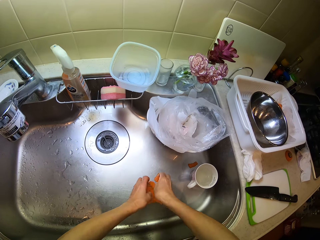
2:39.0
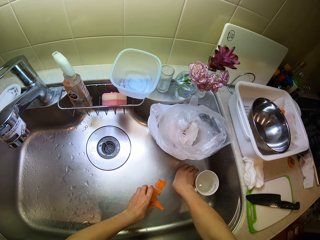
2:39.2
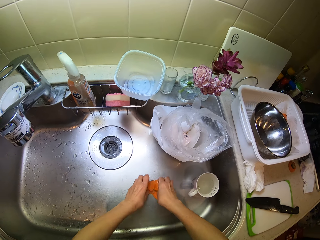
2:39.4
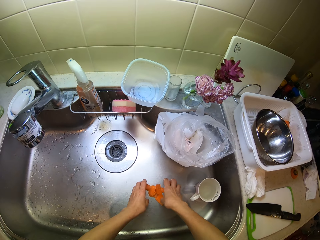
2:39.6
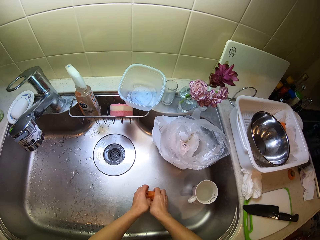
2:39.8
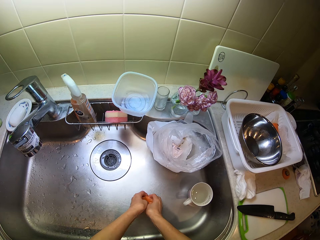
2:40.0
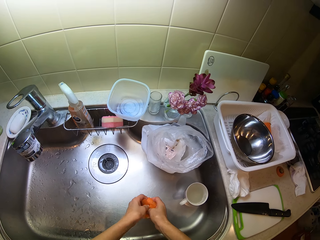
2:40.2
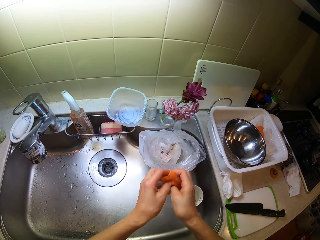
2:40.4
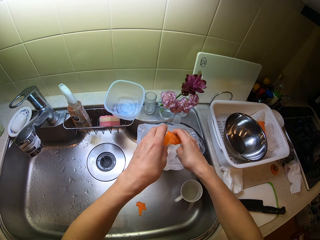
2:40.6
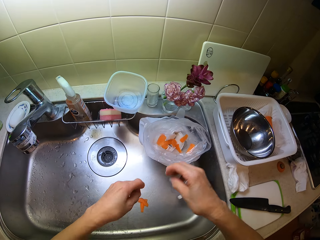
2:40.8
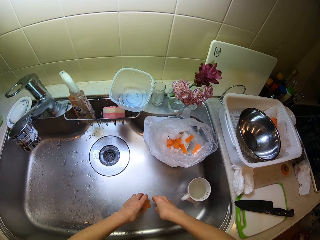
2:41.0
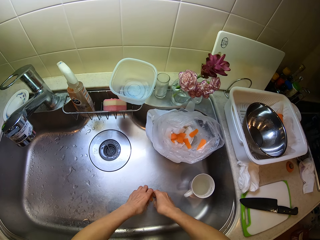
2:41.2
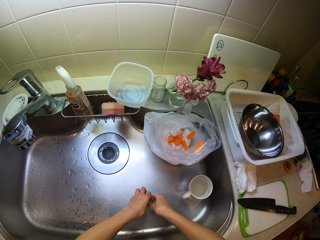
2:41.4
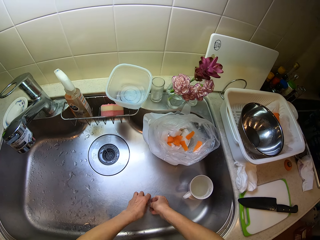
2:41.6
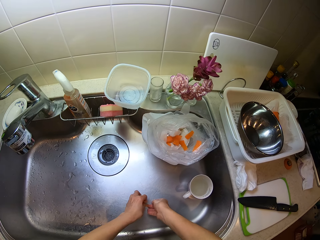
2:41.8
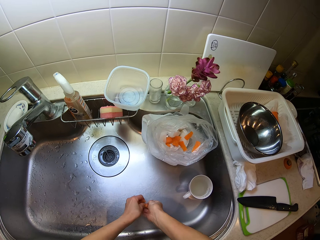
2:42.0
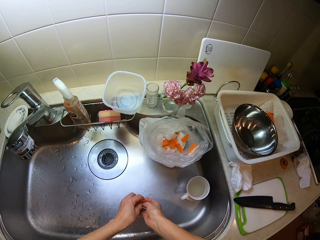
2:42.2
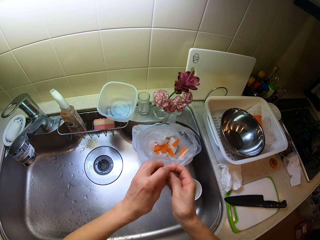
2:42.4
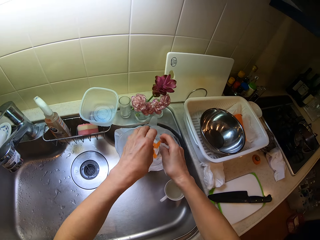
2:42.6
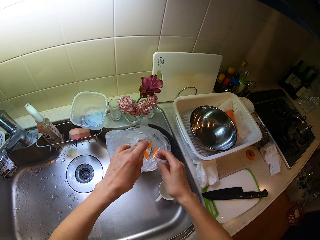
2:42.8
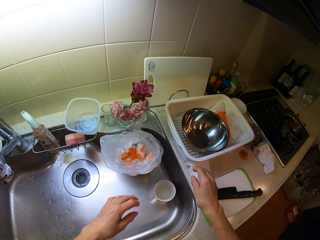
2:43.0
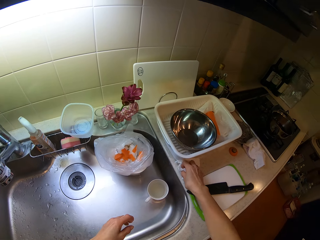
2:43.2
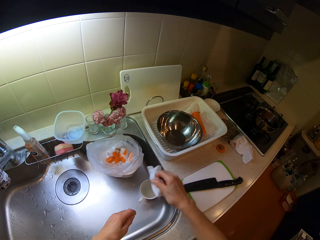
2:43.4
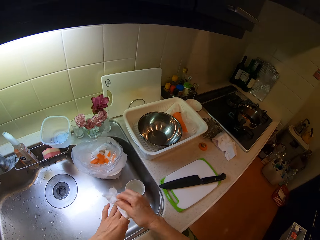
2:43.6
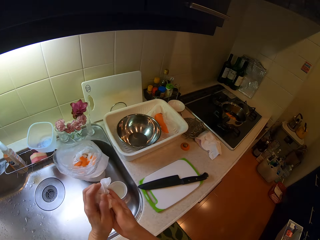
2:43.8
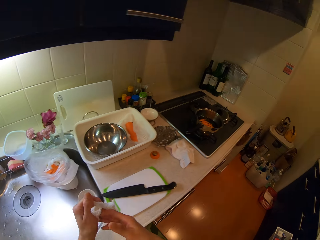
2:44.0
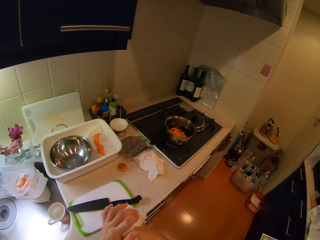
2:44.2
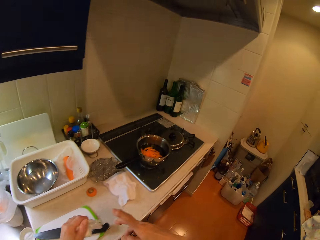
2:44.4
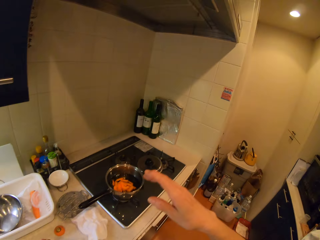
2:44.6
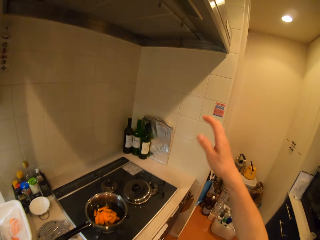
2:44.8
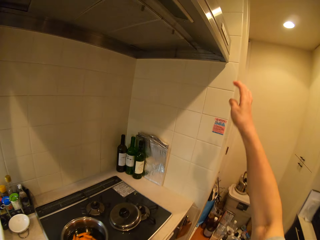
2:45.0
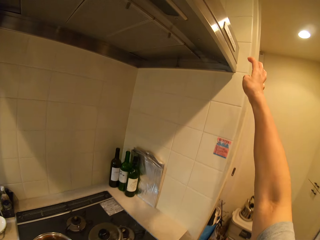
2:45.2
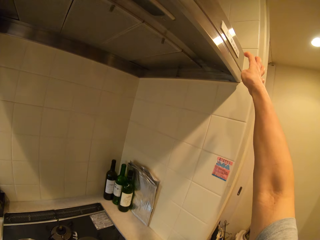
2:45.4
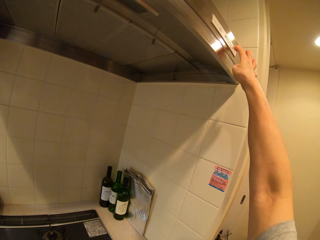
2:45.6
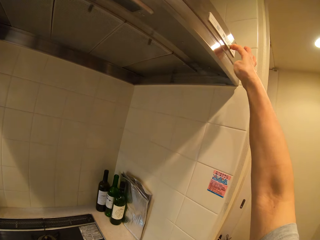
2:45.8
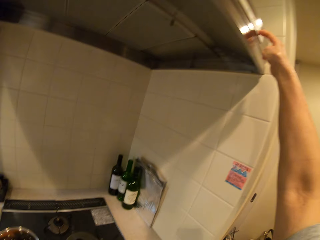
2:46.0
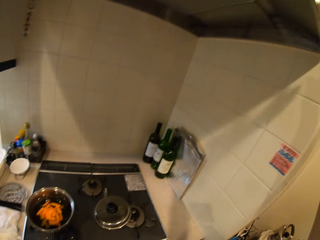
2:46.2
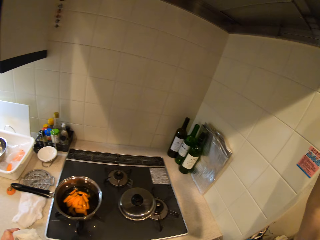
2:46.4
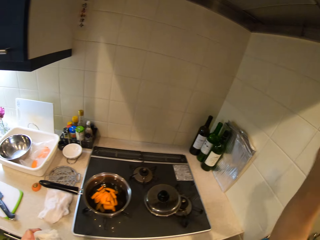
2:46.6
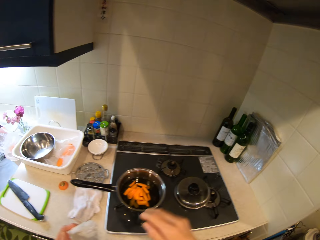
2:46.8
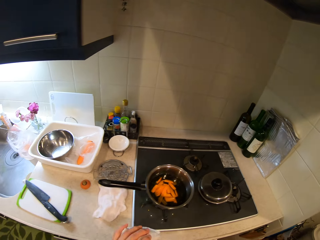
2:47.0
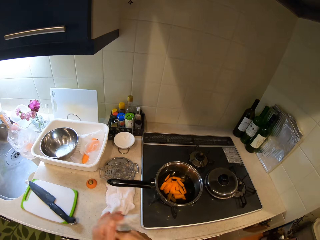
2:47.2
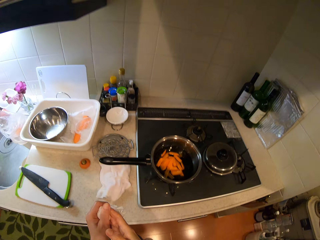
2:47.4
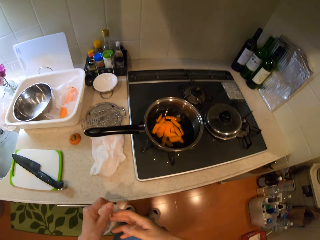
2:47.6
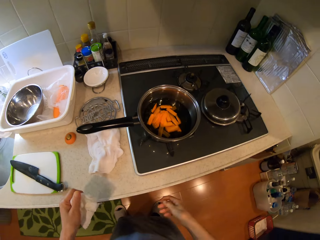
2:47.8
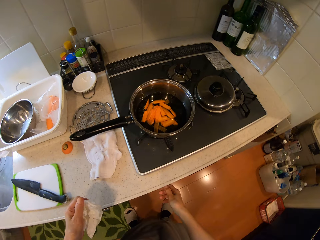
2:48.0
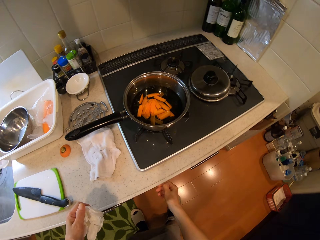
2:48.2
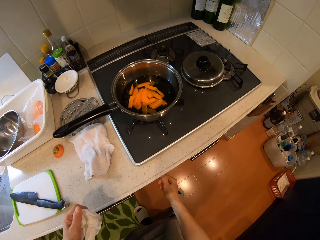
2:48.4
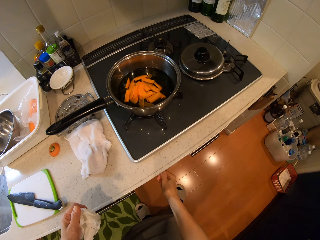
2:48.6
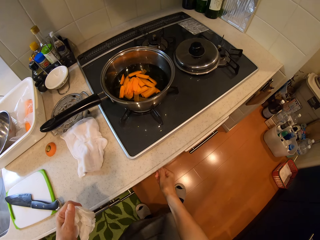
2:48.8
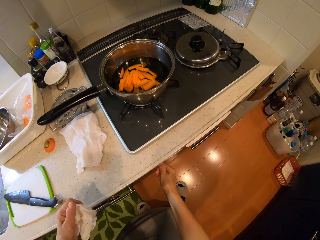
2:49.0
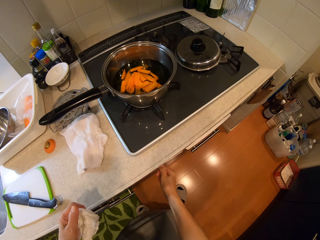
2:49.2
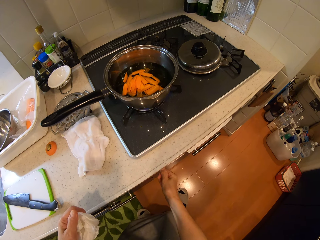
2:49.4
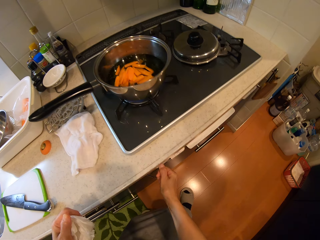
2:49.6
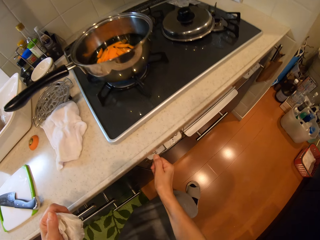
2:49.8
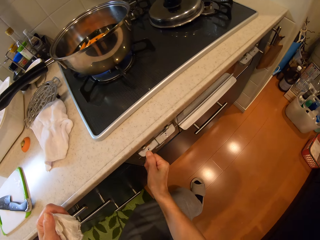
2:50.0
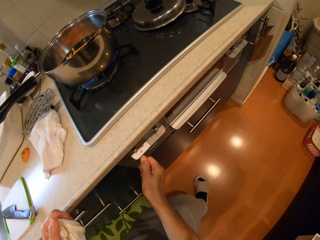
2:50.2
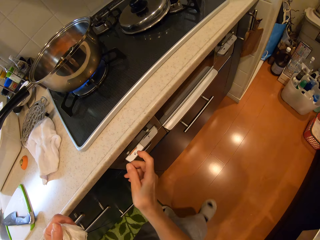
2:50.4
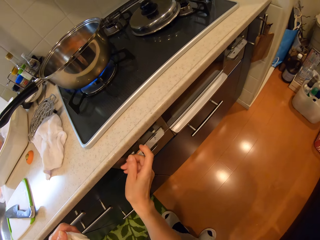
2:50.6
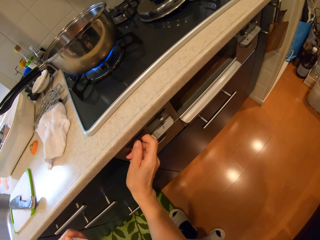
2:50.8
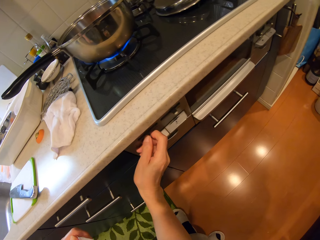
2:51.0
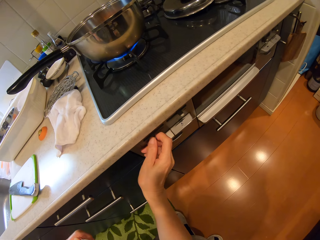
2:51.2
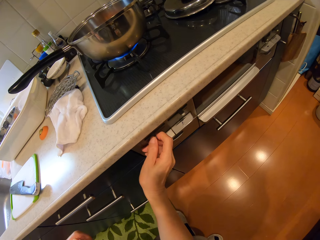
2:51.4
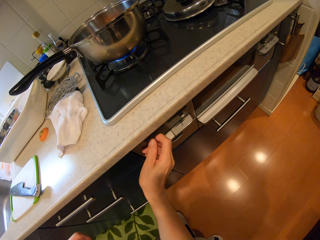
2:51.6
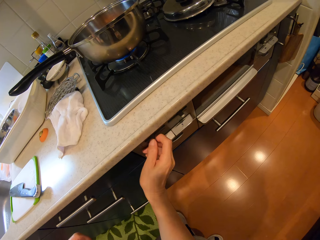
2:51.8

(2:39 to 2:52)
The camera wearer packs the chaff of carrot in the sink with her hands into a nylon in the sink. She throws the carrot remains in the plastic bag. She collects the carrot remains in the sink and throws the carrot remains in the plastic bag. She picks up a piece of cloth or tissue paper on the cabinet with her right hand. She wipes her hands with the piece of cloth. She presses a button of a range hood in the kitchen with her right hand. She wipes her hands. She presses a button on the gas cooker with her right hand. She turns on the cooker.

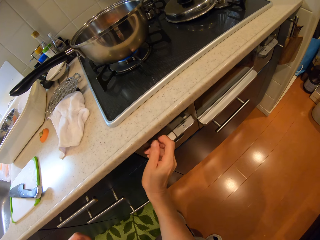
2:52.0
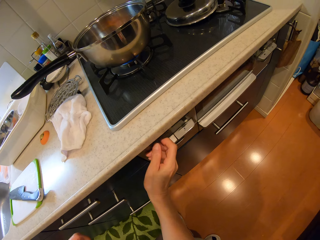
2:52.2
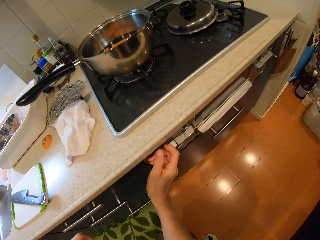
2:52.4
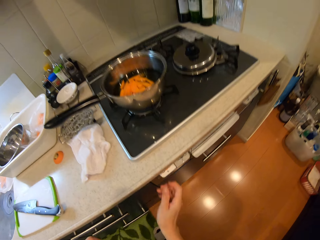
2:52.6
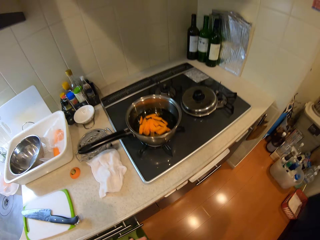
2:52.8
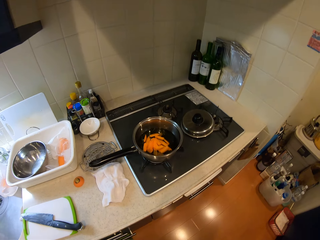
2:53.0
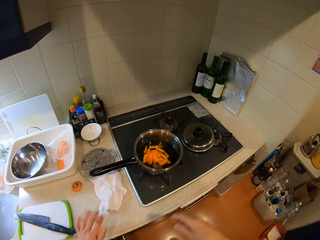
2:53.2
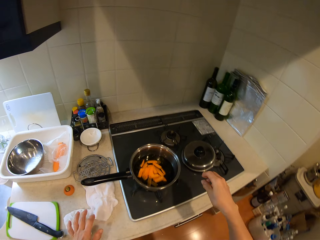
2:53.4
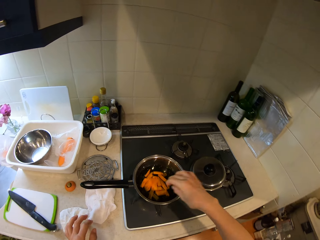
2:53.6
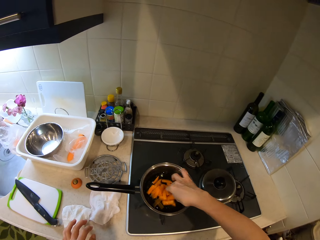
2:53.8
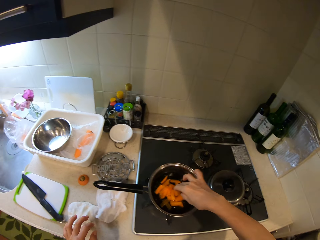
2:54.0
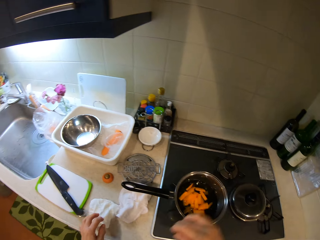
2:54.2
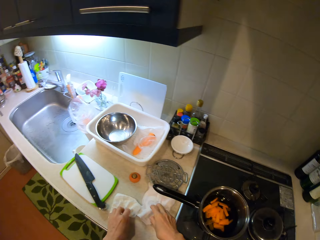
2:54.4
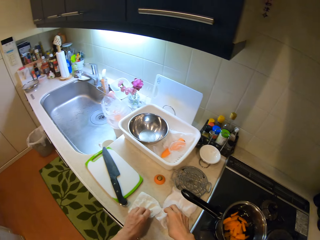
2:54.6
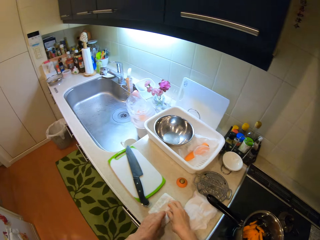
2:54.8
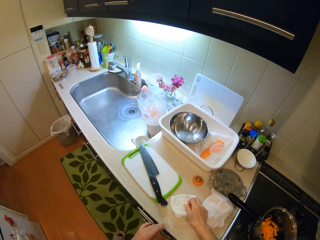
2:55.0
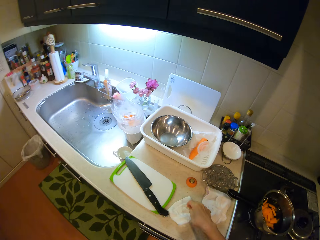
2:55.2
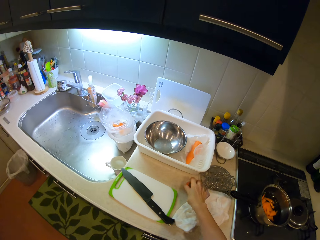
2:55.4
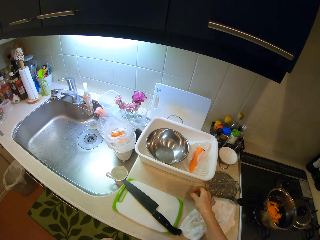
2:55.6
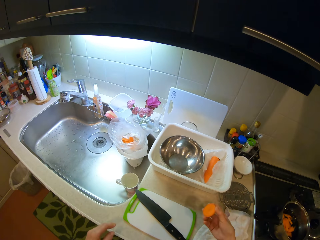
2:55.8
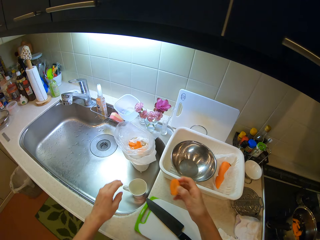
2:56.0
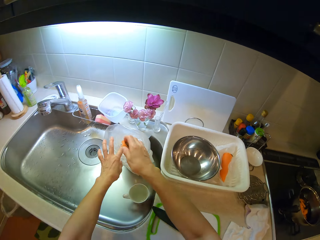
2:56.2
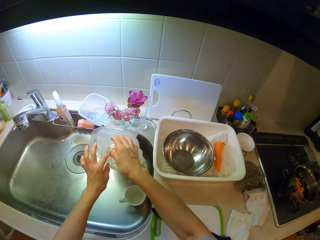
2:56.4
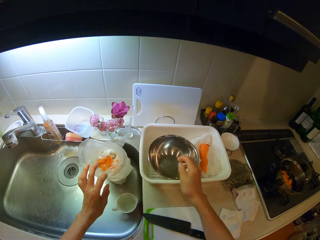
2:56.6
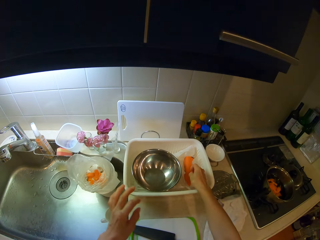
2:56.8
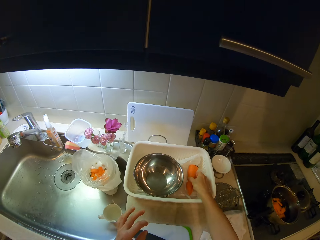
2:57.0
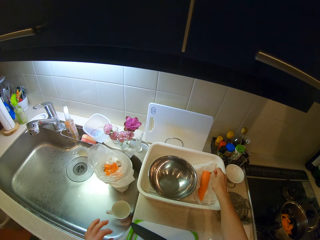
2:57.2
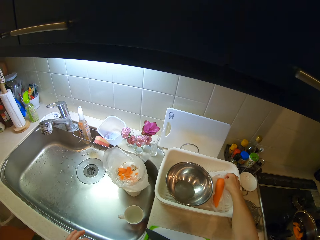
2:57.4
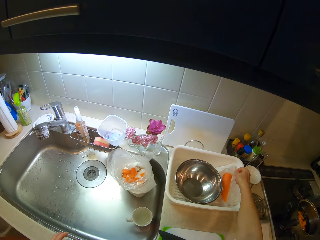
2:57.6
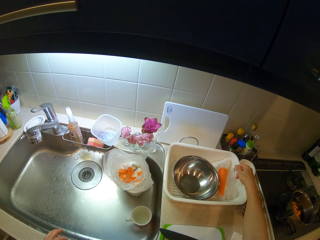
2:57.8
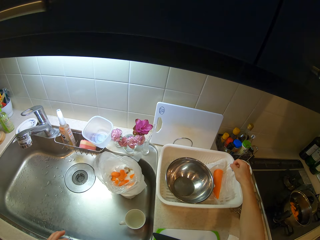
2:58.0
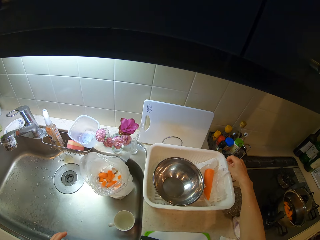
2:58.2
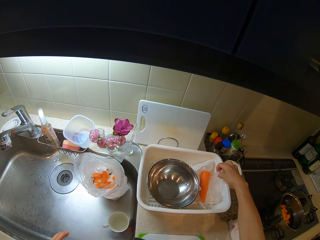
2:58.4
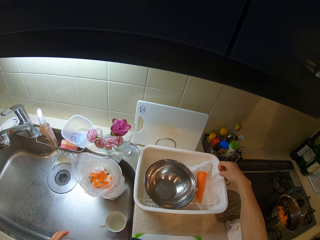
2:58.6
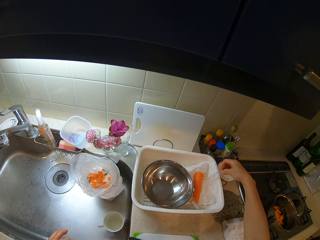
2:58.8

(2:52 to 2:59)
The camera wearer regulates the heat on the cooker. She drops the piece of cloth or tissue paper on her left hand on the cabinet. She touches the carrot in the pot on the gas cooker with her right hand. She spreads the carrot in the cooking pot. She picks up the carrot on the cabinet. She drops the carrot into the nylon in the sink. She touches the touchscreen.
